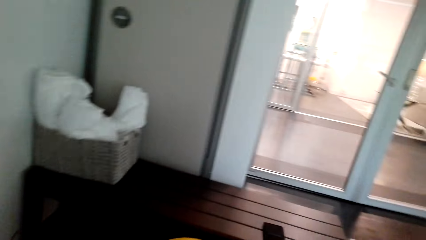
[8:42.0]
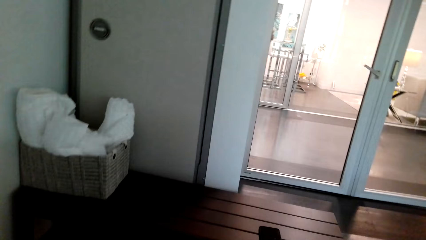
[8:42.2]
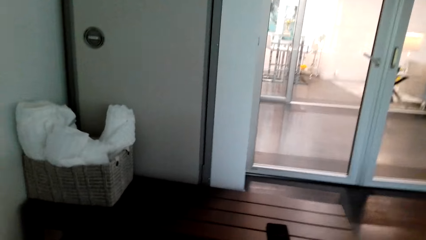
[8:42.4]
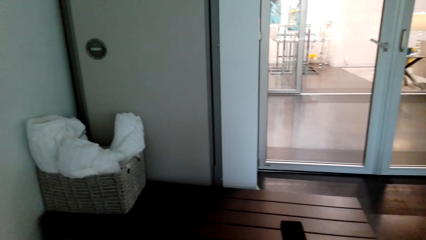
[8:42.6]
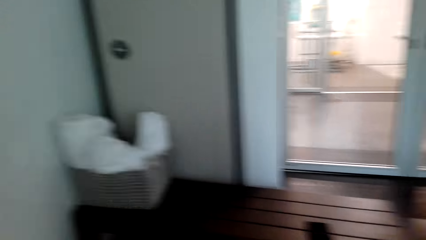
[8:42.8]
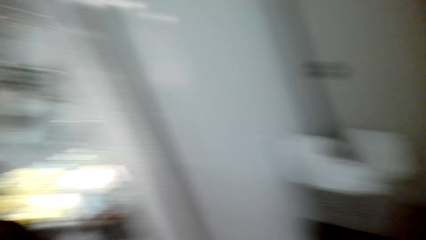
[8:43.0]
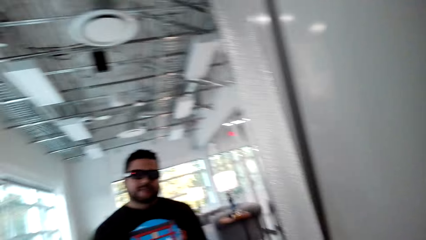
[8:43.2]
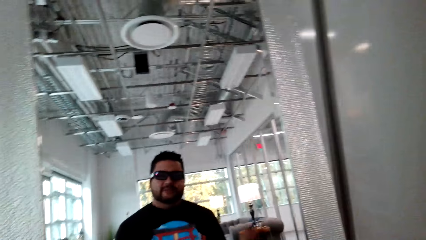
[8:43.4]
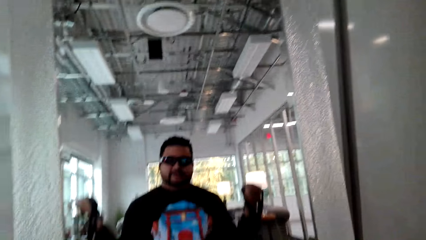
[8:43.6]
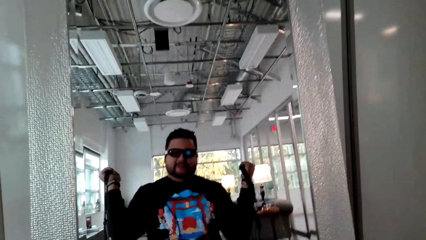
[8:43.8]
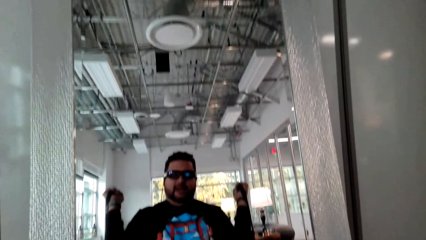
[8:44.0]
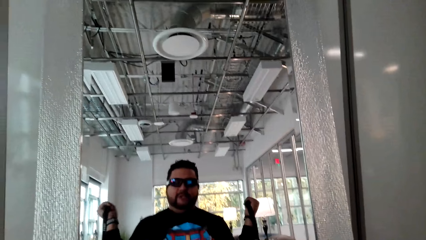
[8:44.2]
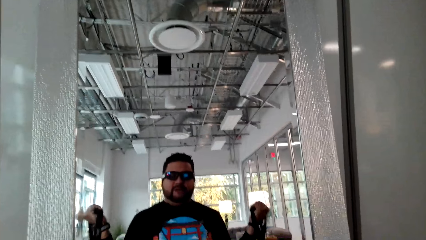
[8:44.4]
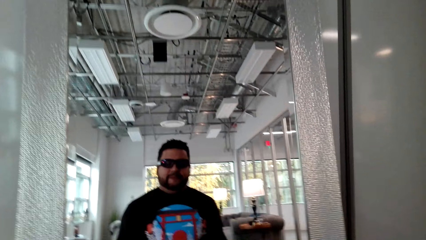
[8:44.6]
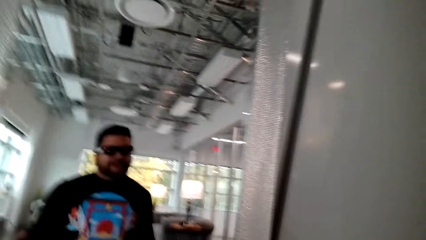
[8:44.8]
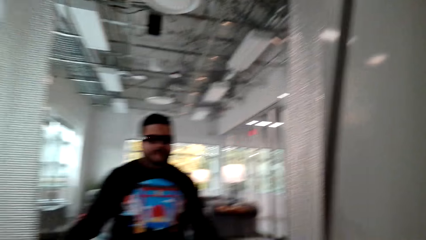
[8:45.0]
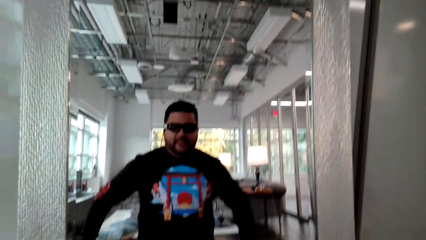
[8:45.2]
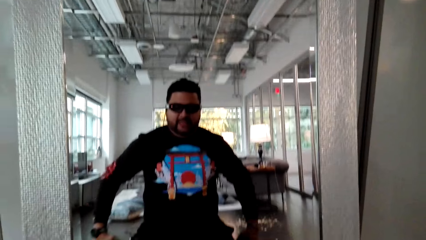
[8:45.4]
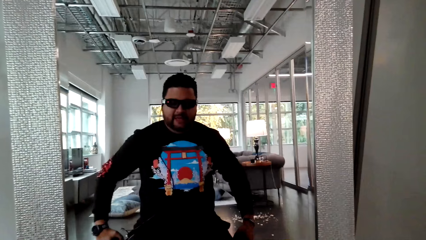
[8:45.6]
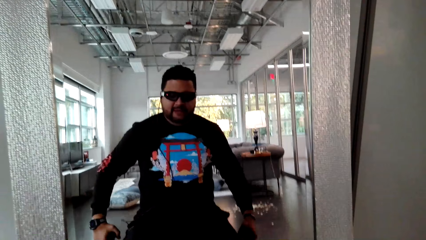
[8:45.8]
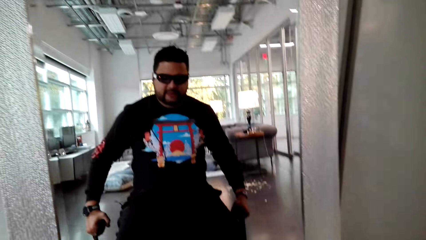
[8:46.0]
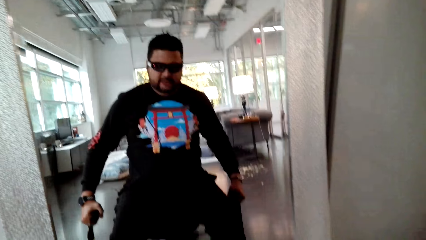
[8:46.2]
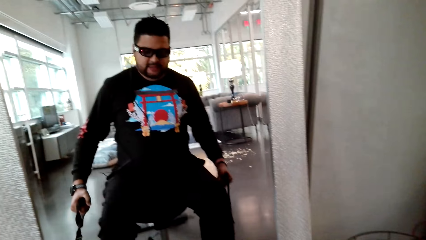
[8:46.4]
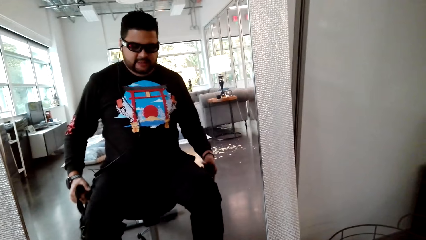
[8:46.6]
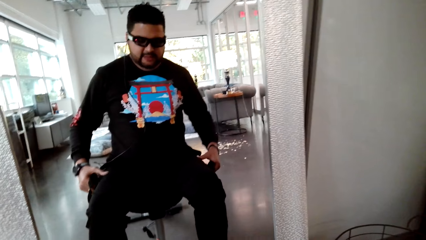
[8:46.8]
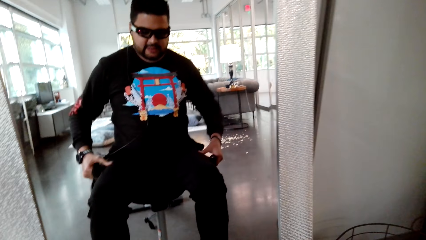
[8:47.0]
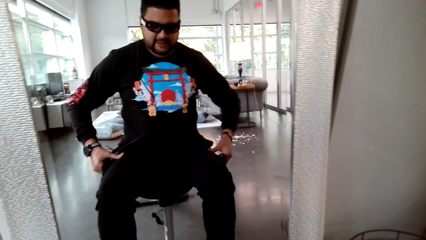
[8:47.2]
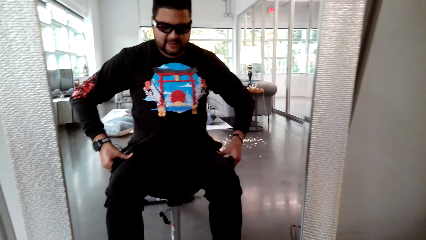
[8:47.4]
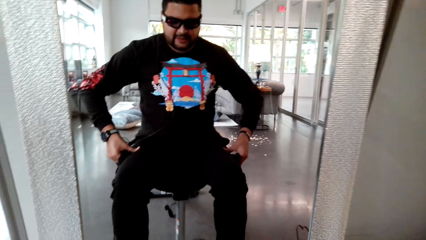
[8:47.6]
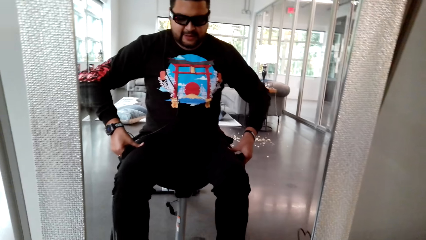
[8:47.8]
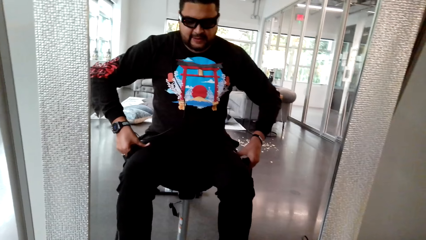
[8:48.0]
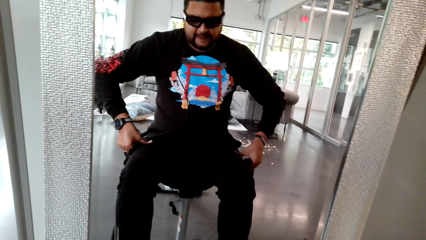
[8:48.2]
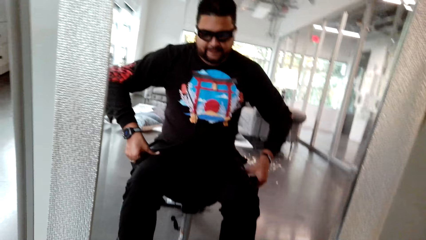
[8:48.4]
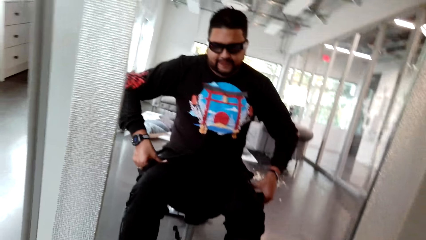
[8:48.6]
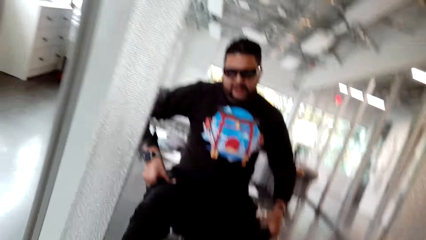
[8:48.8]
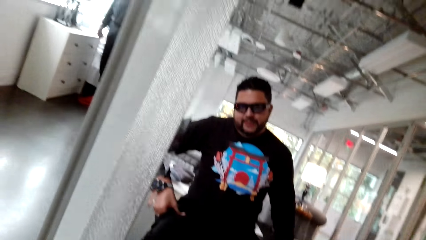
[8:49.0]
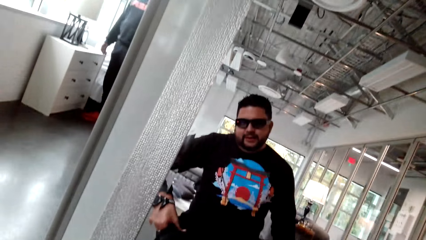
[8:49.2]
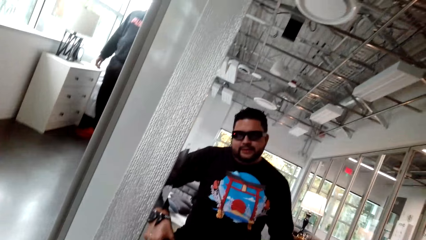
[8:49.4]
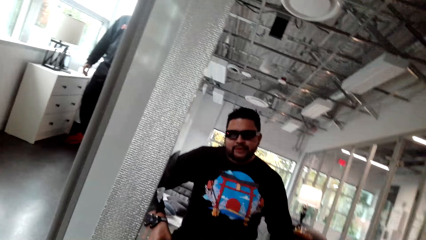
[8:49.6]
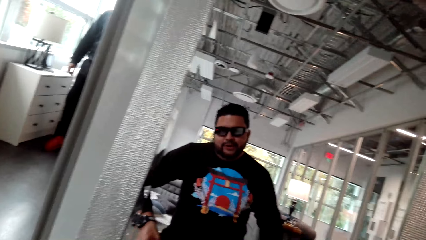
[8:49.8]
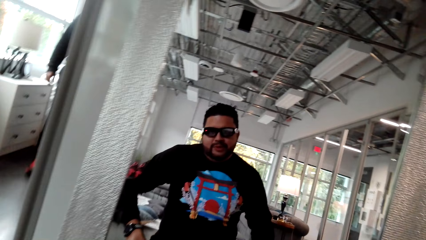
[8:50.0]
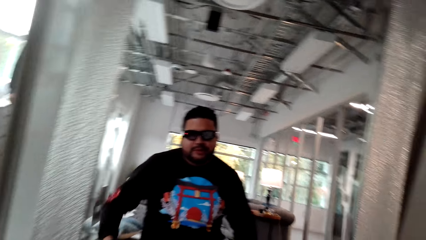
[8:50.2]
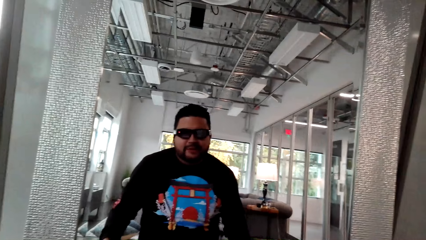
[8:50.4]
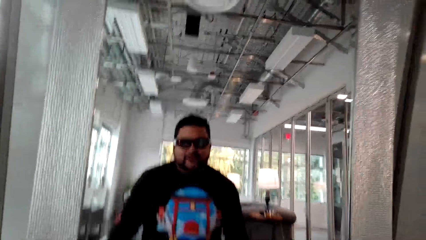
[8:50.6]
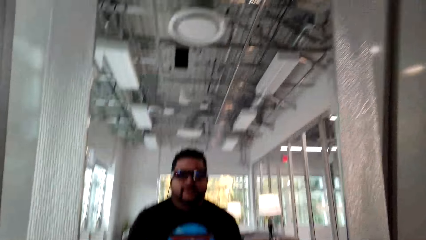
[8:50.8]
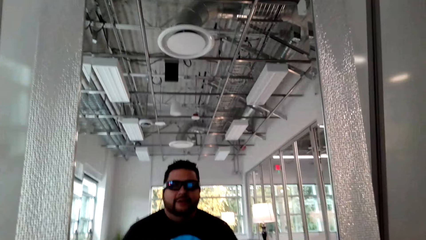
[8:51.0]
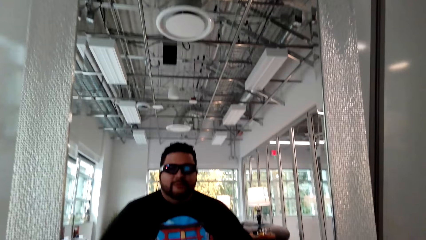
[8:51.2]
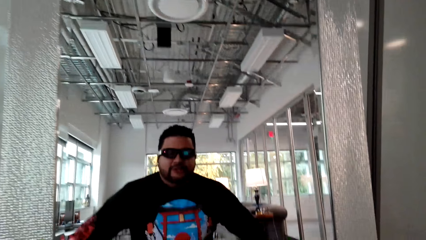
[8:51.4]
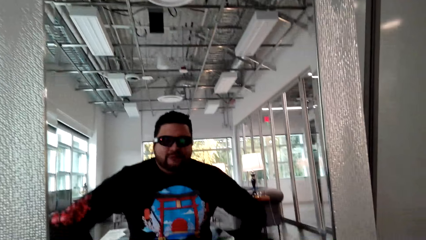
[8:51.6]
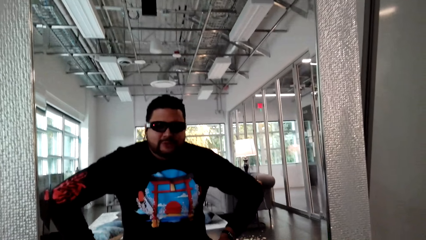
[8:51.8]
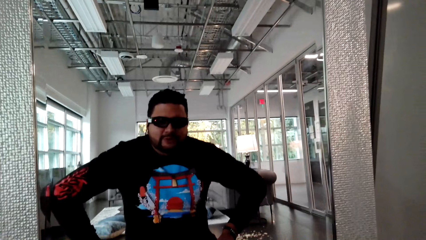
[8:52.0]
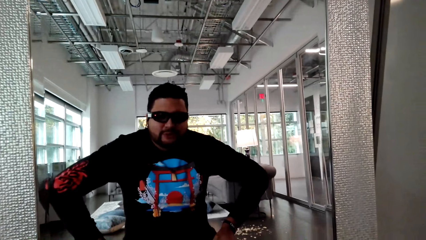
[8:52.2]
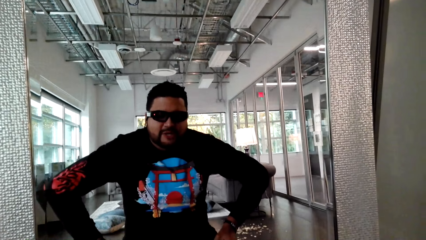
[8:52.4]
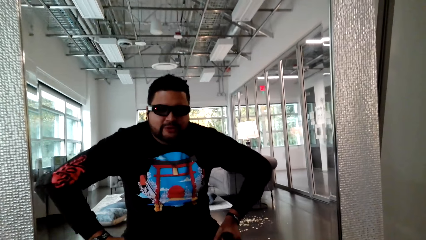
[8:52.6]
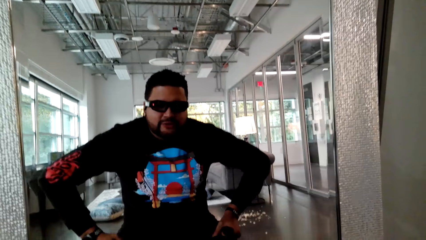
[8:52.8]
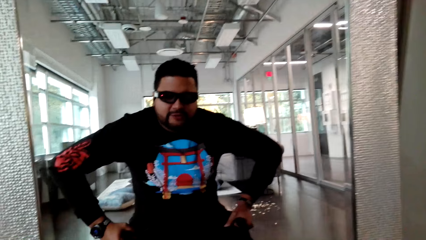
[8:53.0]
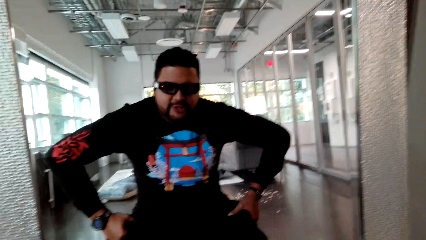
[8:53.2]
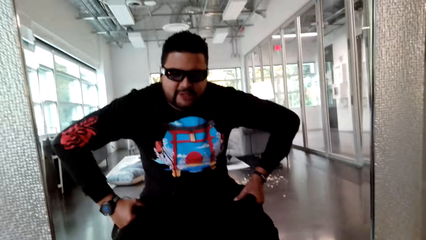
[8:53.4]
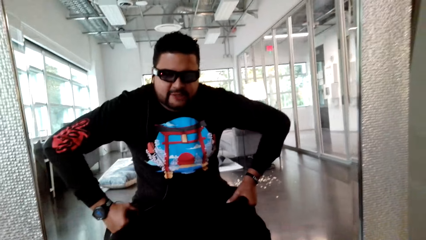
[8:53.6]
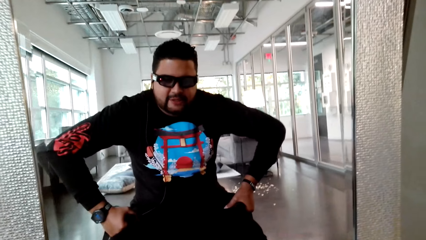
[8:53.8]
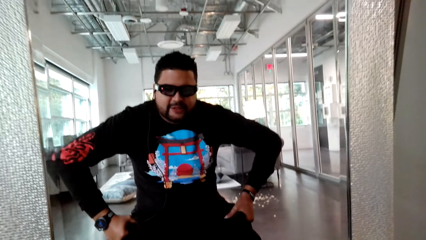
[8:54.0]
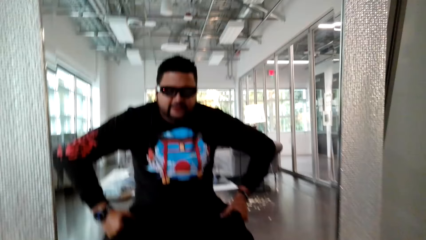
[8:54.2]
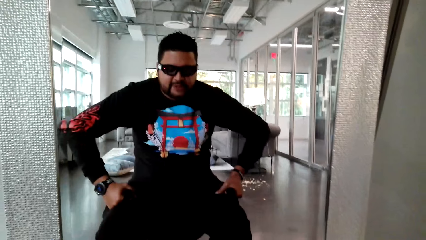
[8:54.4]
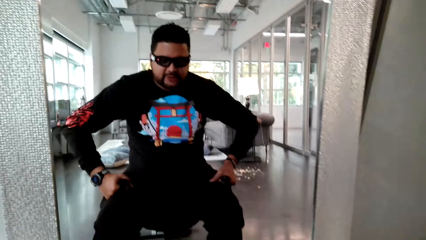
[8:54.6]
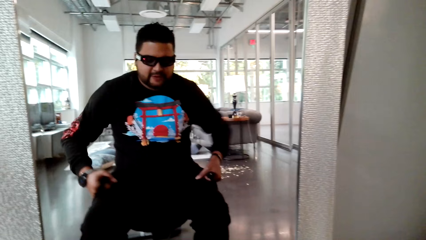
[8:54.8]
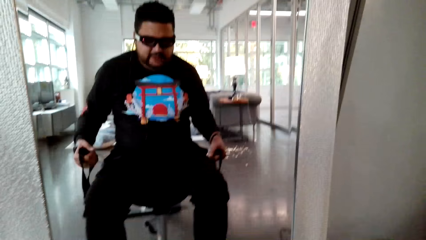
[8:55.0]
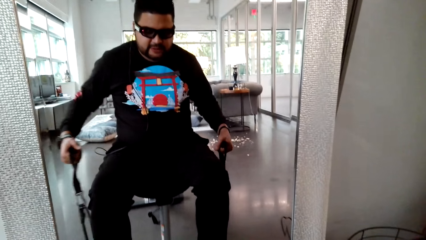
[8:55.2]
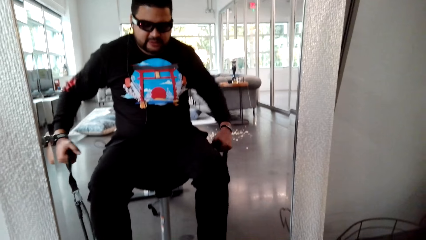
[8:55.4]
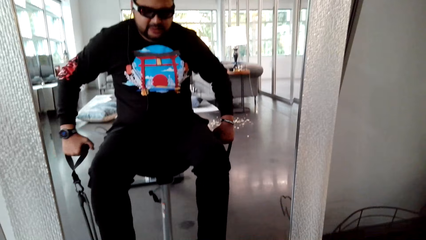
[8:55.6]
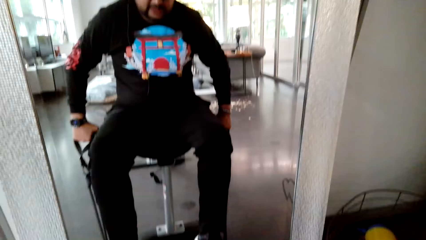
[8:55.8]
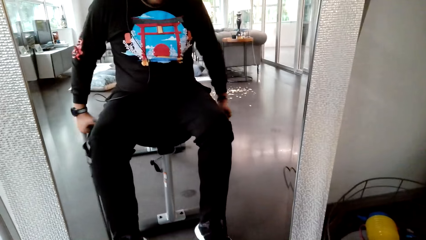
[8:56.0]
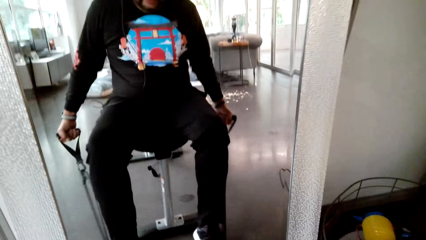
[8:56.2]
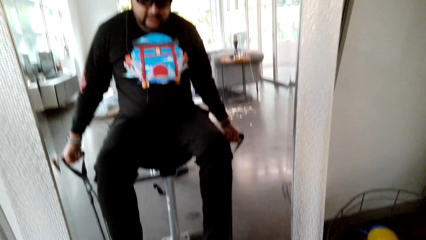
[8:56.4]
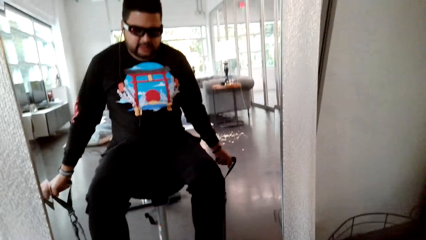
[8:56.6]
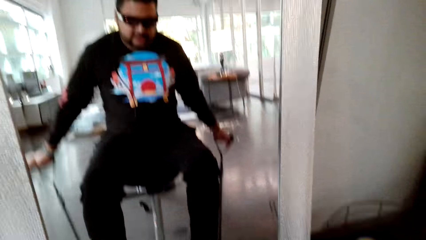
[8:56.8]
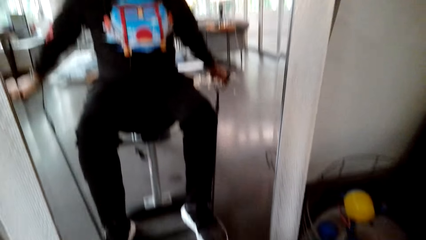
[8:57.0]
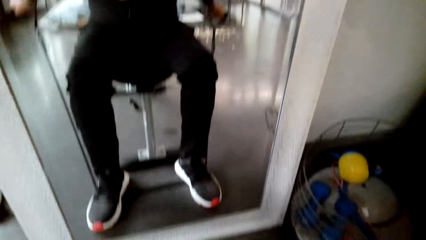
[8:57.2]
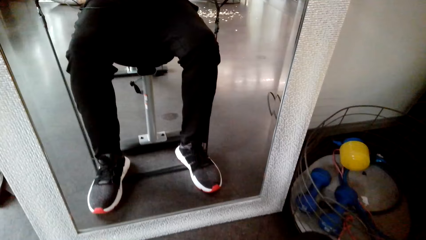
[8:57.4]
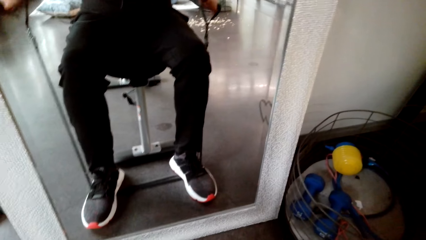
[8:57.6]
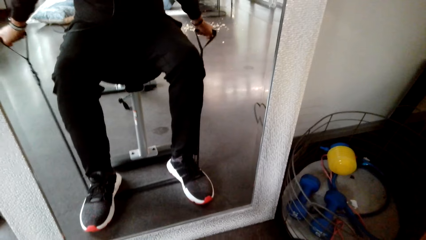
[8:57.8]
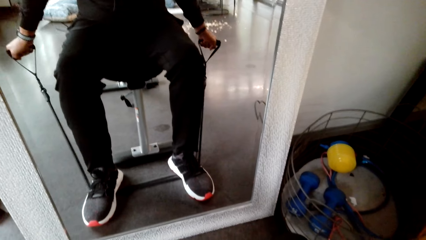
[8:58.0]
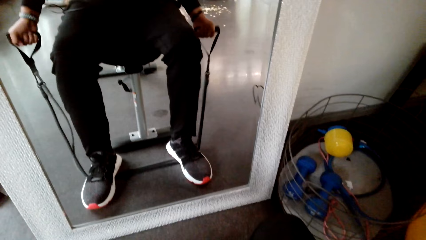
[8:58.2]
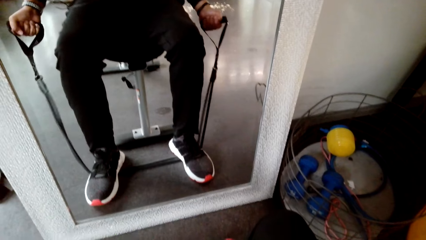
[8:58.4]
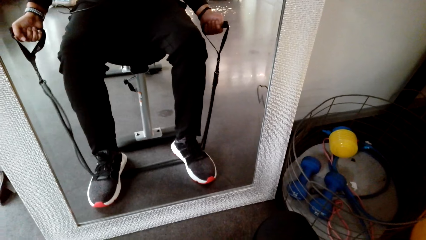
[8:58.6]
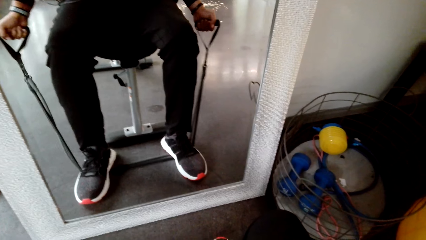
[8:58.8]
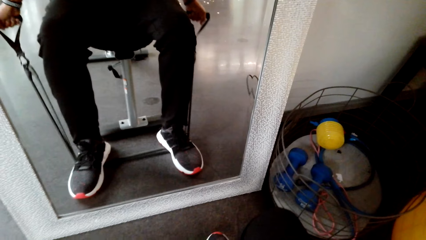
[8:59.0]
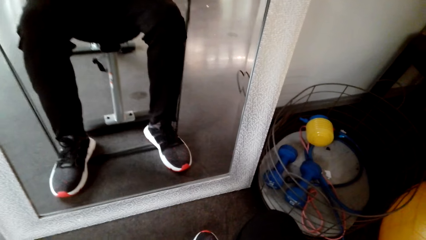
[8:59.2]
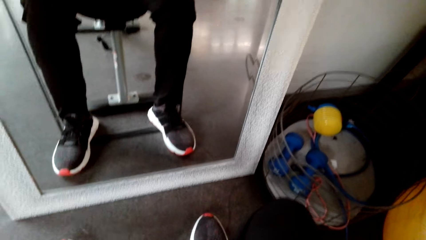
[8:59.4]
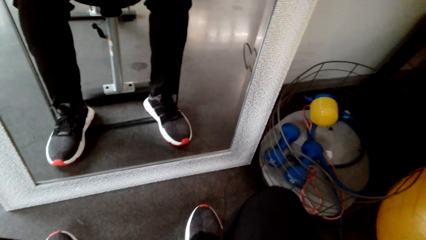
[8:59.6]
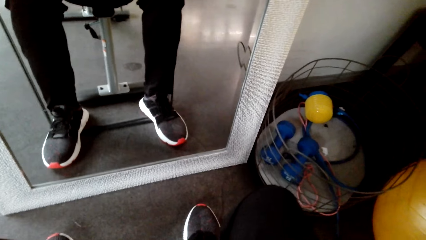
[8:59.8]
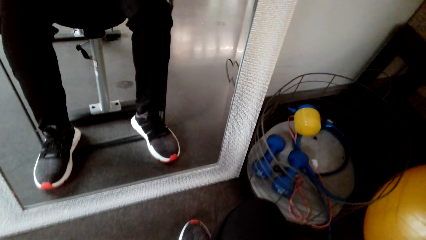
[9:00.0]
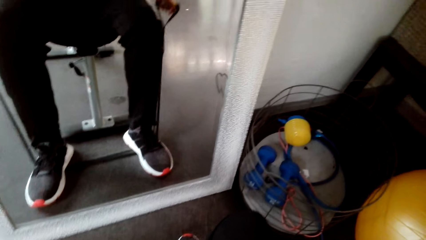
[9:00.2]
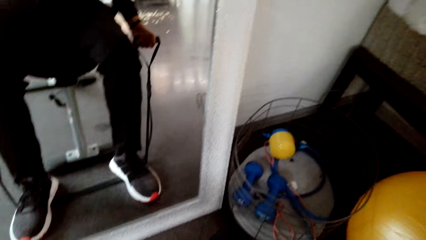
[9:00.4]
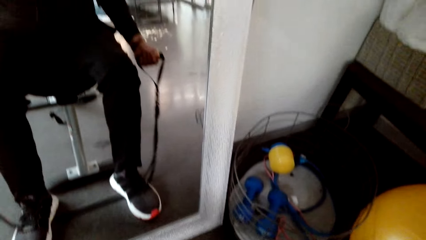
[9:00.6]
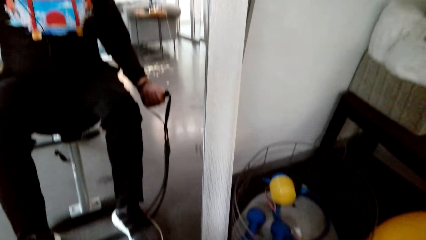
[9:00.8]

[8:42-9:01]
The camera wearer looks around. They stretch muscles, pull the rope and hold the lap. They pull the rope.
